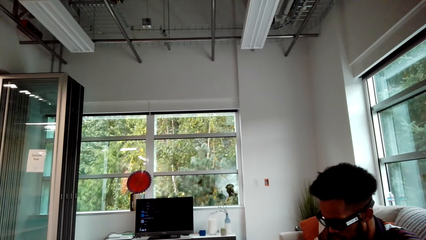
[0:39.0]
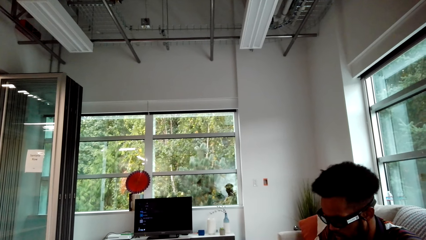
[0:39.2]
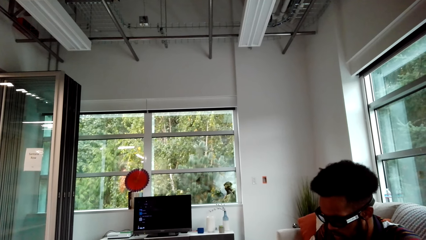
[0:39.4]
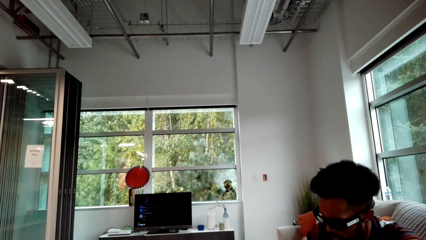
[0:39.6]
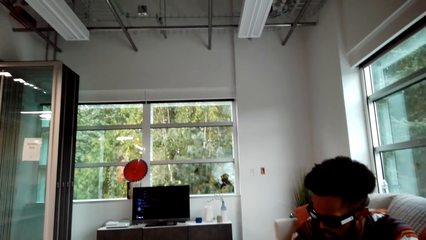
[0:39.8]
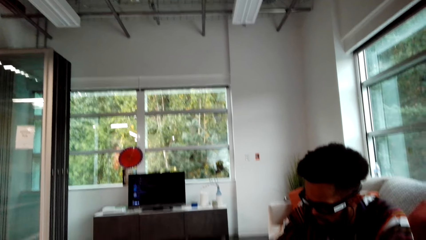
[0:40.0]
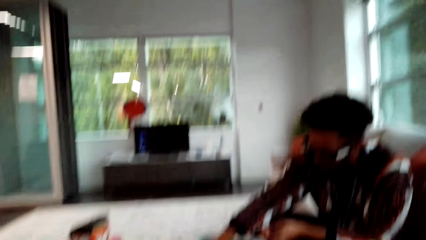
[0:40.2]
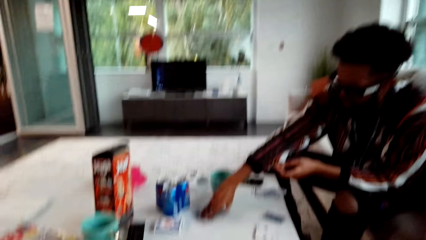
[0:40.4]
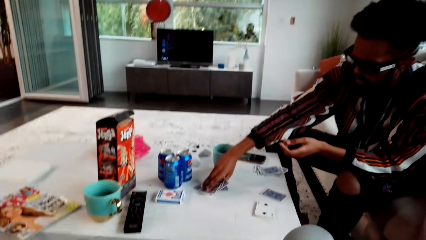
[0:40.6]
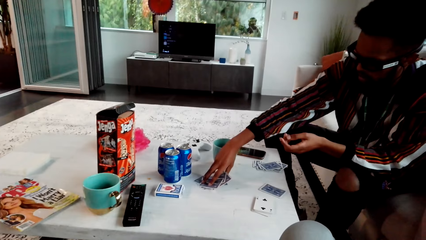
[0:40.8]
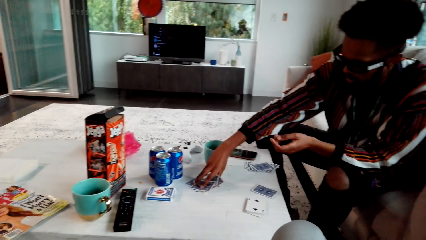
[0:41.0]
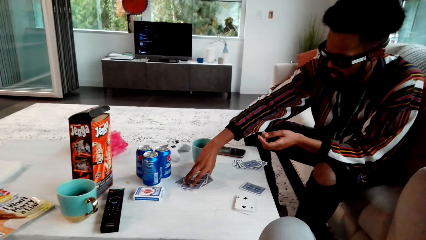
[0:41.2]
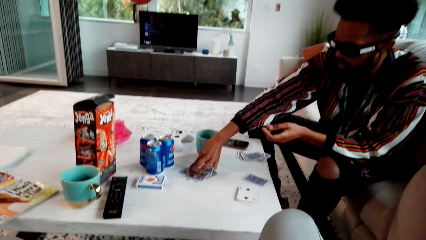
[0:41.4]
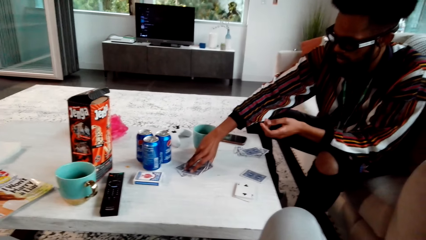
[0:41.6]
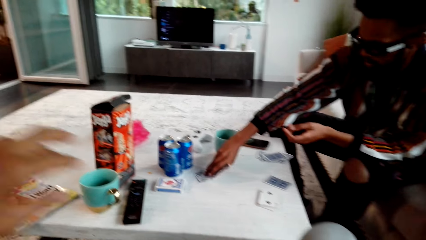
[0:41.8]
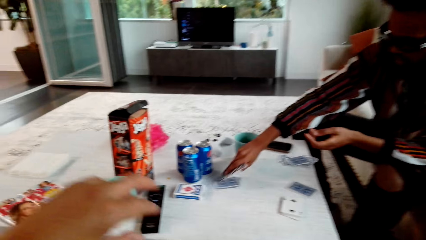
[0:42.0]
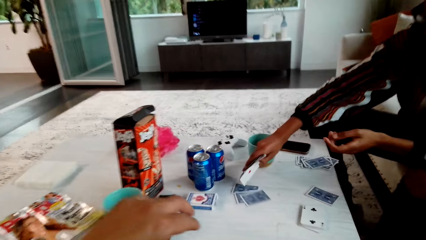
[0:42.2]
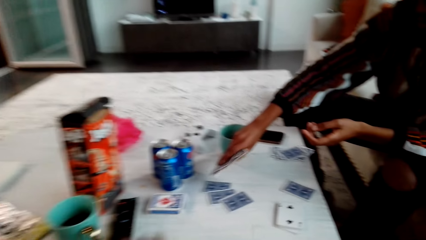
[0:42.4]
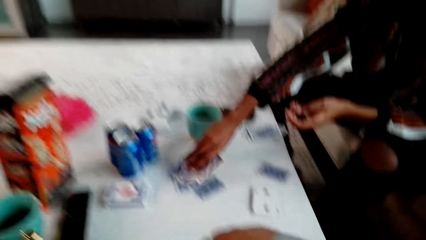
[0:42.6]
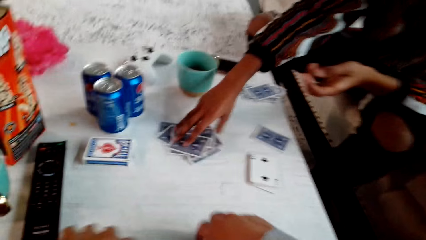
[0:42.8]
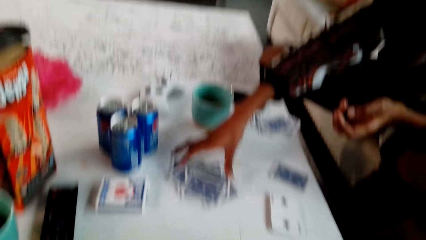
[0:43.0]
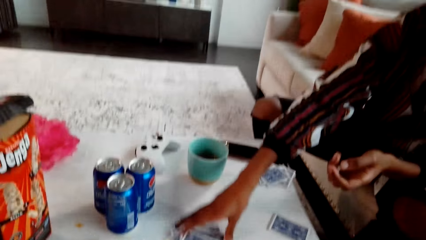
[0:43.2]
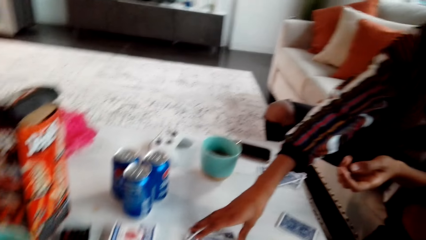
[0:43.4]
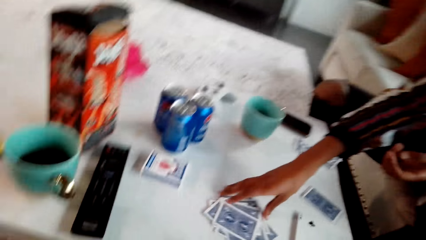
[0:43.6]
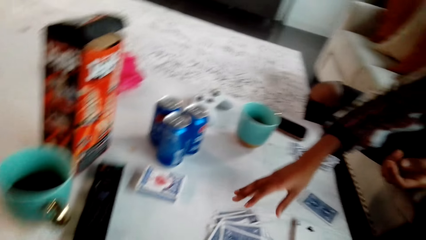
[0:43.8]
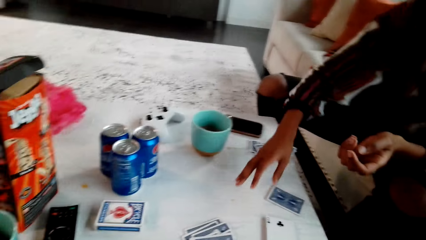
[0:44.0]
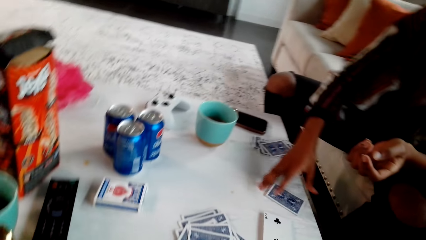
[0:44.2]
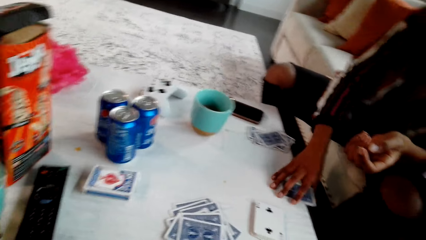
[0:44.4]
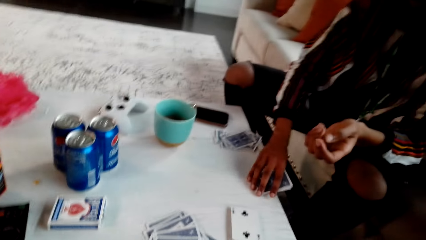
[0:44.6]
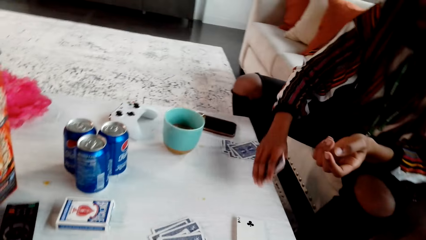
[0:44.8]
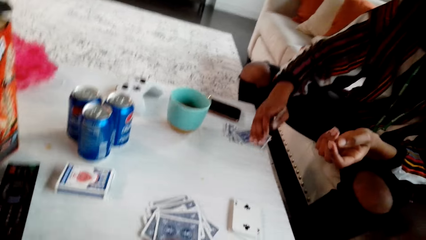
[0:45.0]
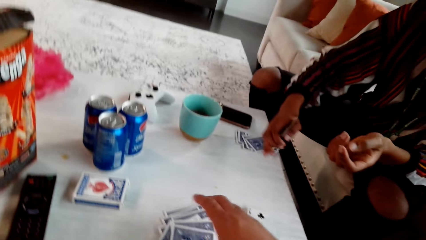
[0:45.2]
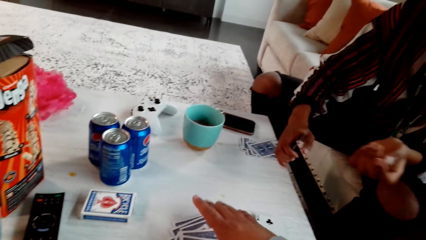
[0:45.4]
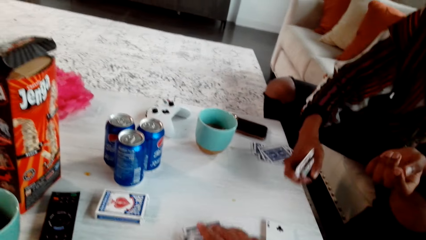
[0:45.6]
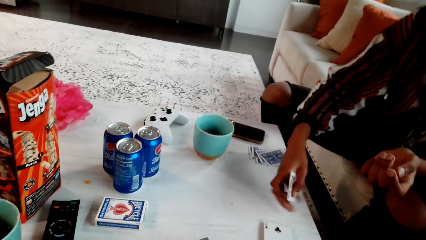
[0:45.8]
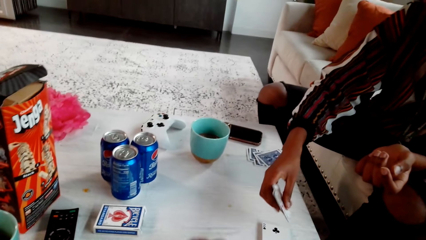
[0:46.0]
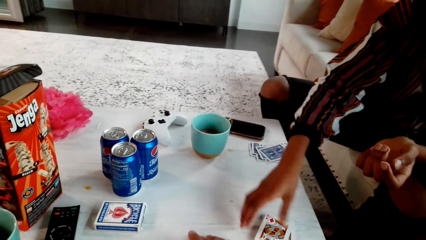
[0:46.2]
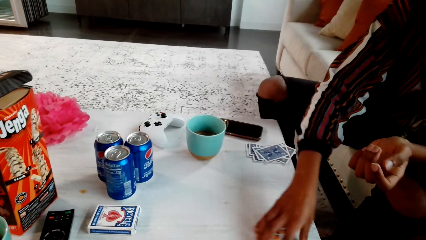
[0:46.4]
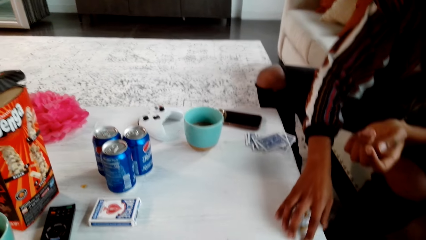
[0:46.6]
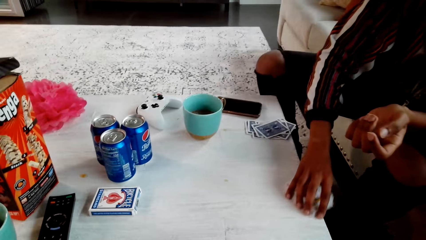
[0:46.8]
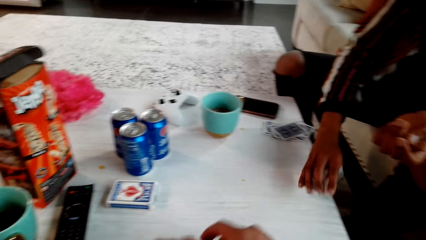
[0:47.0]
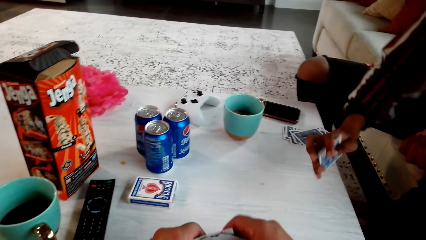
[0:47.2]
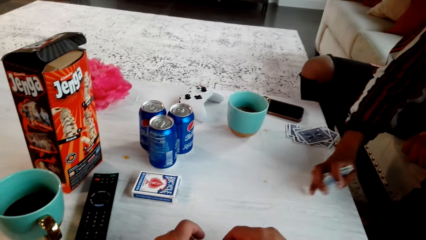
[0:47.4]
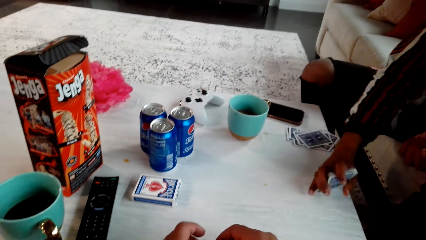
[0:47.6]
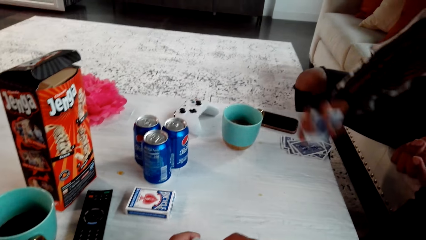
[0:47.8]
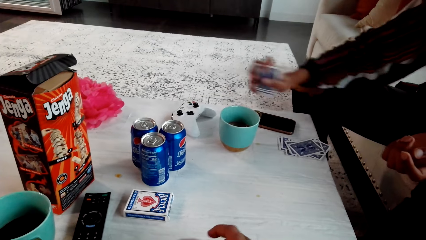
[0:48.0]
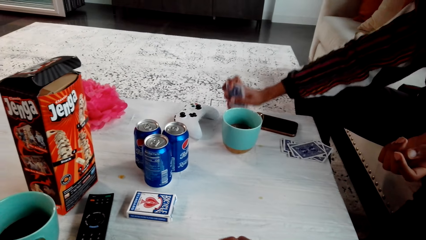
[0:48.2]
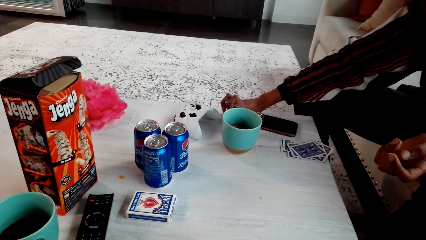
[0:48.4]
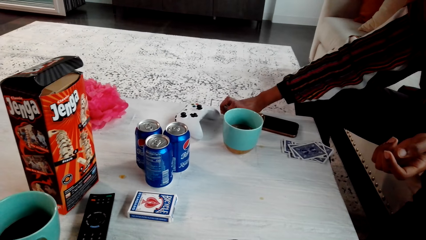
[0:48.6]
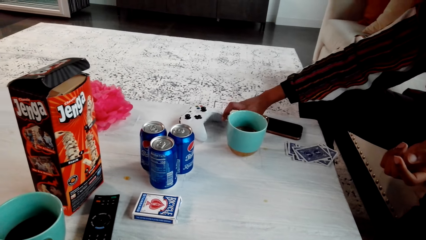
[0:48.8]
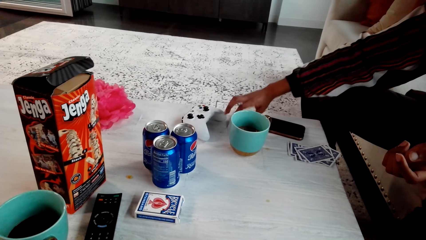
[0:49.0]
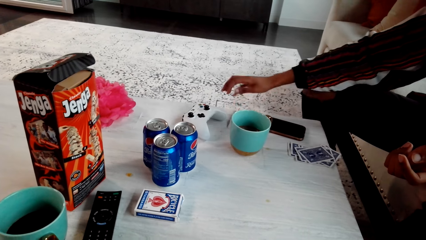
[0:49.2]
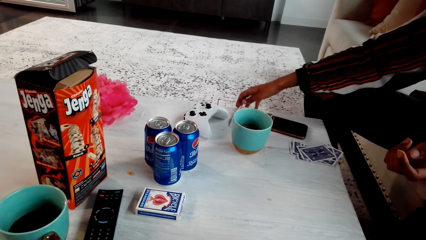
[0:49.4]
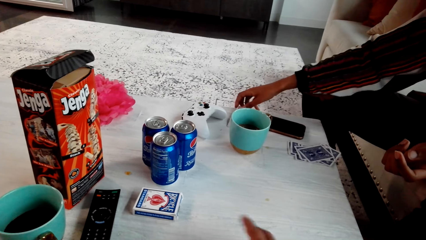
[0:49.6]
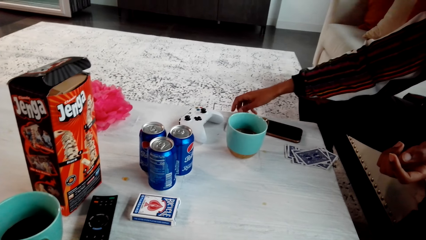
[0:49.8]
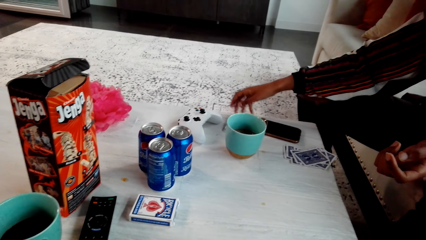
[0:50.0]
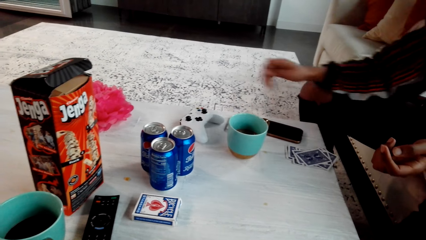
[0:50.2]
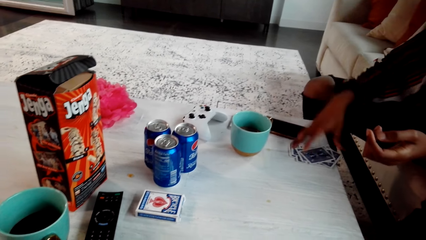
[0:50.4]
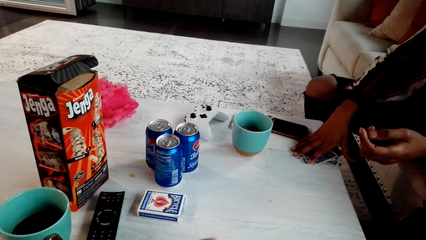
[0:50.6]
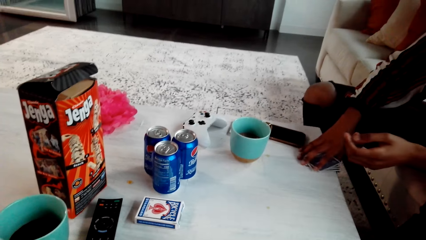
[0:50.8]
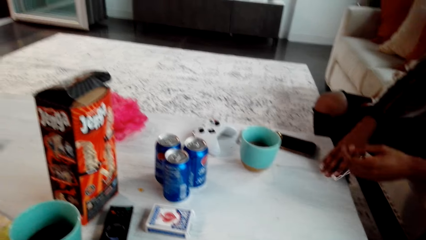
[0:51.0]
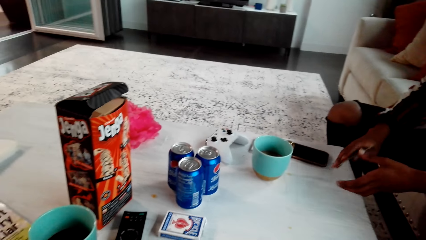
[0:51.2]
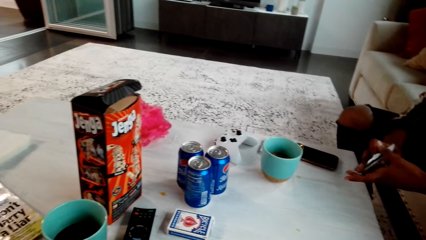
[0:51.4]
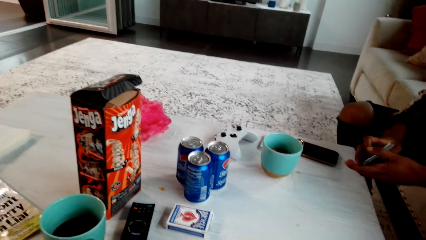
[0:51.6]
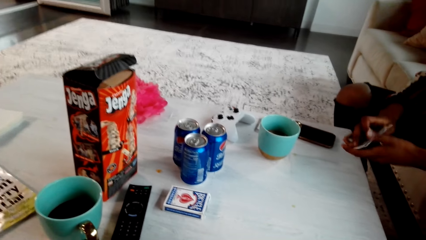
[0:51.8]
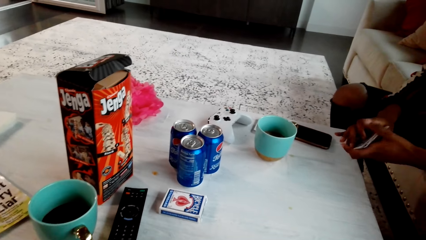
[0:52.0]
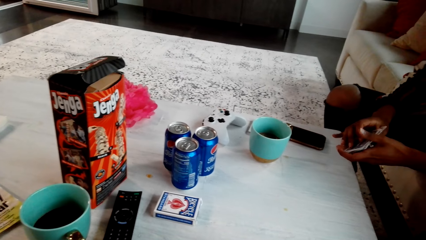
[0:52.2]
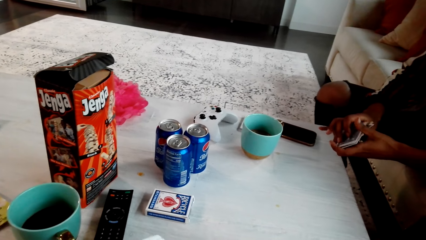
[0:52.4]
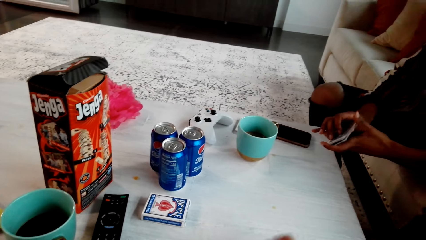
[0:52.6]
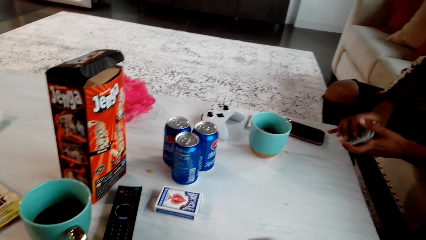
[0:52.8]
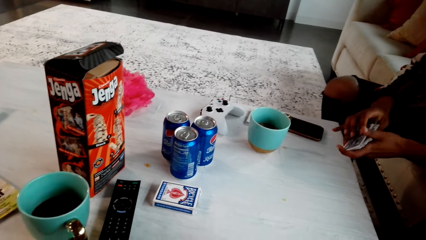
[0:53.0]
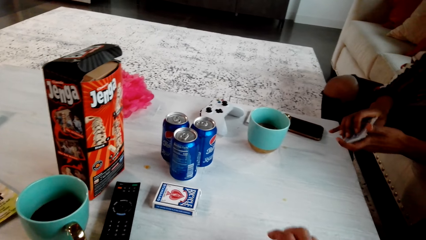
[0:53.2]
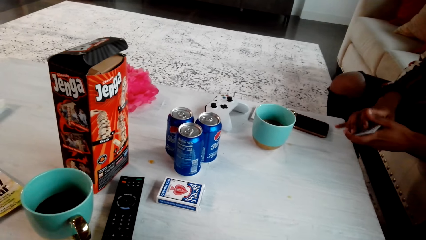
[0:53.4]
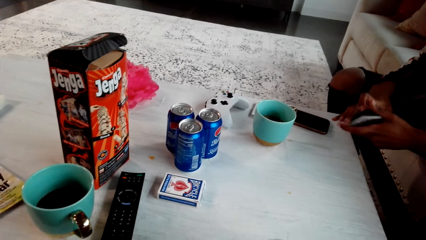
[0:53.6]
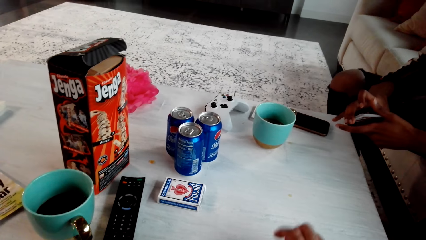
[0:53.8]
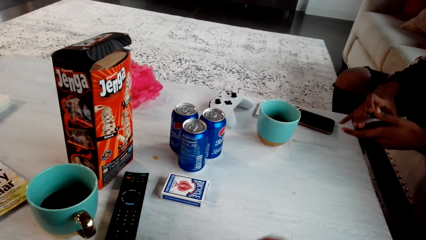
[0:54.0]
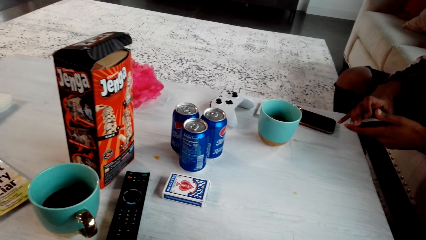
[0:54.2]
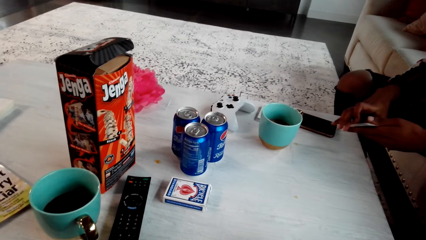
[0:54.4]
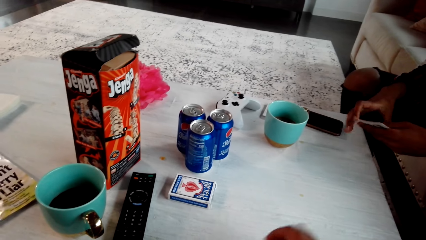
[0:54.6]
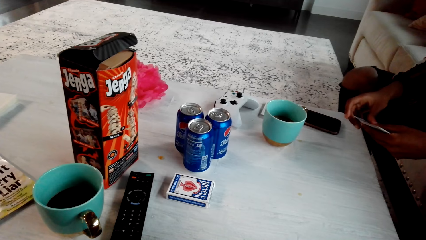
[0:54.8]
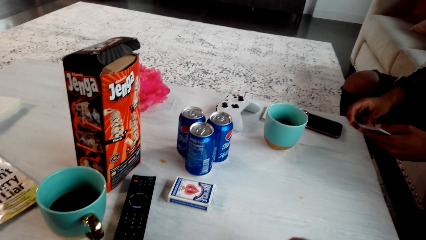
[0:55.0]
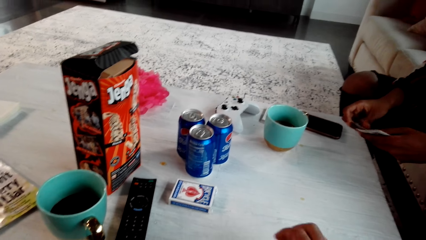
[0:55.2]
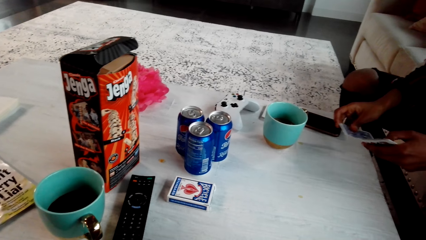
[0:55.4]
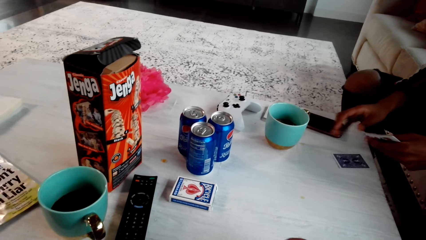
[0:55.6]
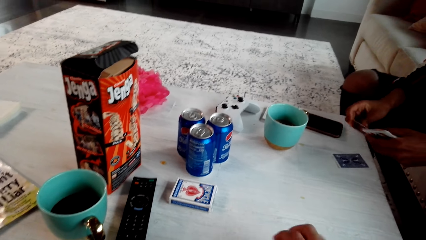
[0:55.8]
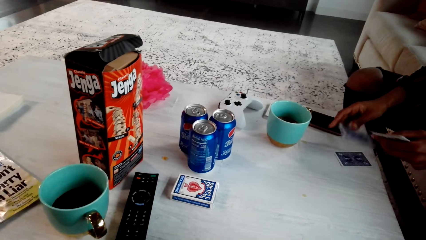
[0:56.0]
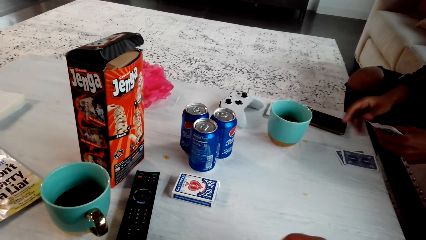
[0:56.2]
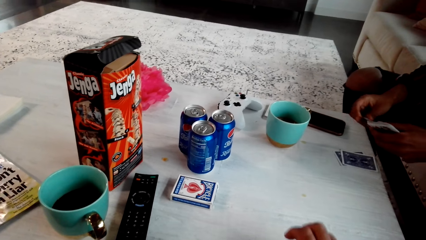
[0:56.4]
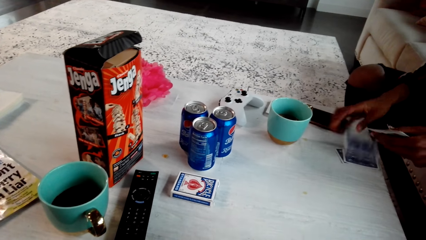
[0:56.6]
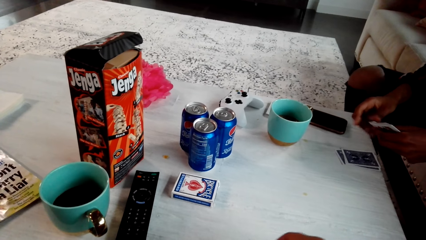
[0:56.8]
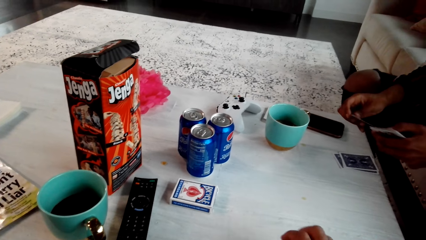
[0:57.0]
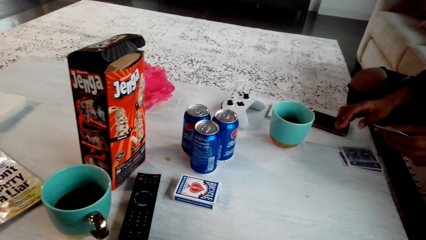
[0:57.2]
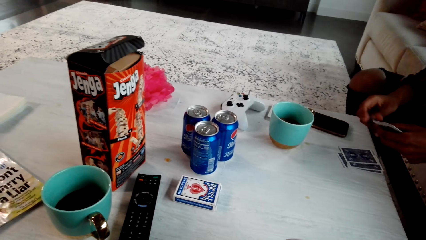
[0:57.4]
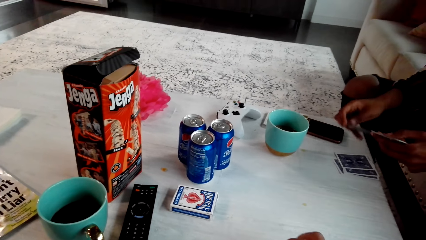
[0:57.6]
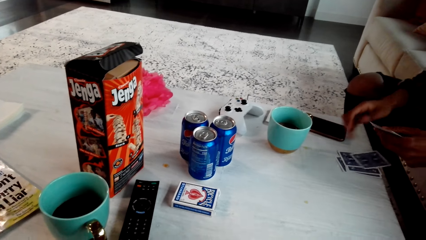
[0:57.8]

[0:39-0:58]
A man picks up cards. The man holds the poker cards and drops the cards. The camera wearer picks up the cards on the table. The man moves the cards. The man talks with the camera wearer and picks up the cards on the table. The man drops the cards, picks up the cards and puts the cards aside. The man picks up the cards. The camera wearer shuffles the cards. They reshuffle the cards. The man reshuffles the cards and counts the cards.
